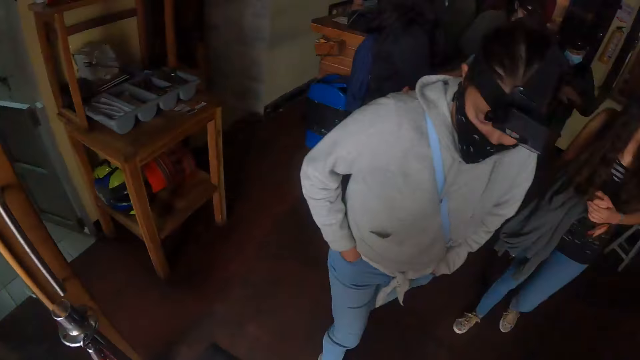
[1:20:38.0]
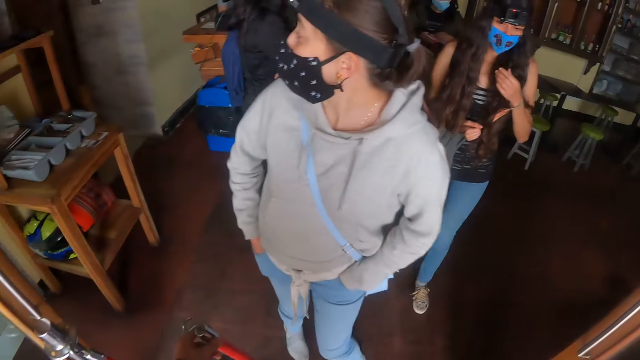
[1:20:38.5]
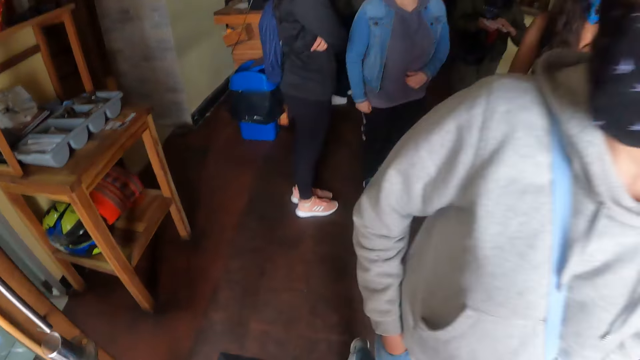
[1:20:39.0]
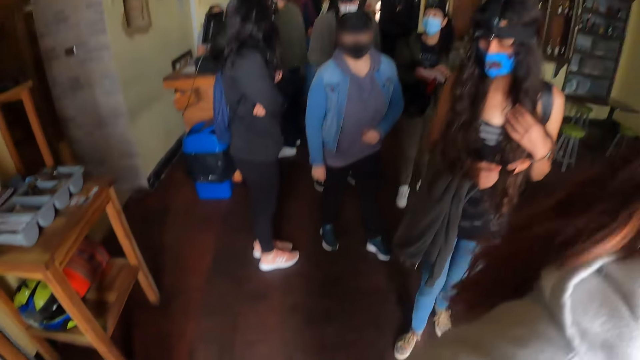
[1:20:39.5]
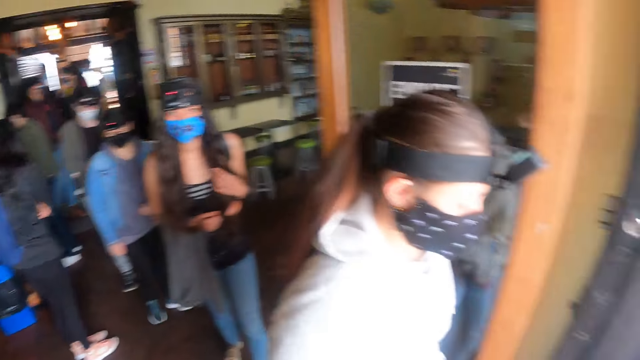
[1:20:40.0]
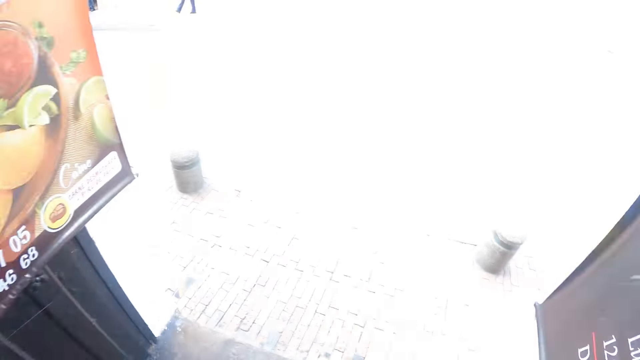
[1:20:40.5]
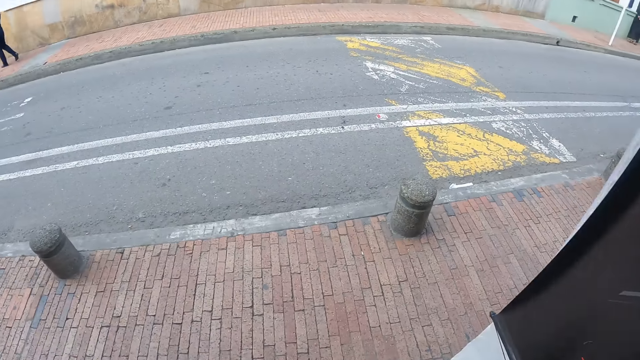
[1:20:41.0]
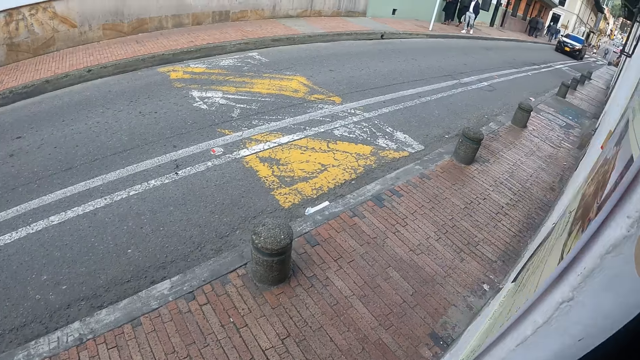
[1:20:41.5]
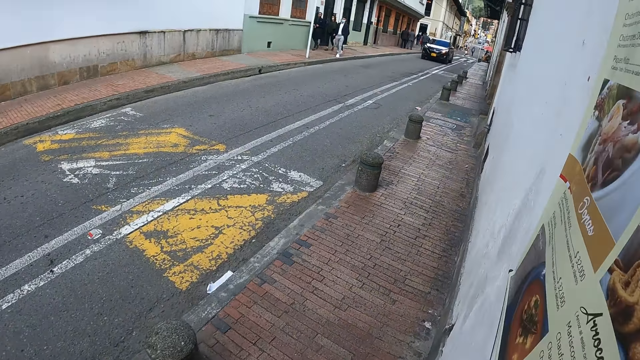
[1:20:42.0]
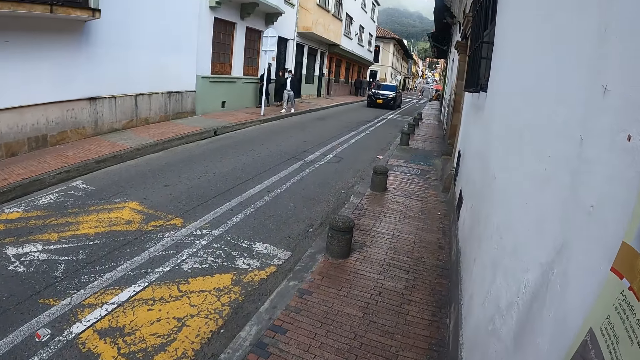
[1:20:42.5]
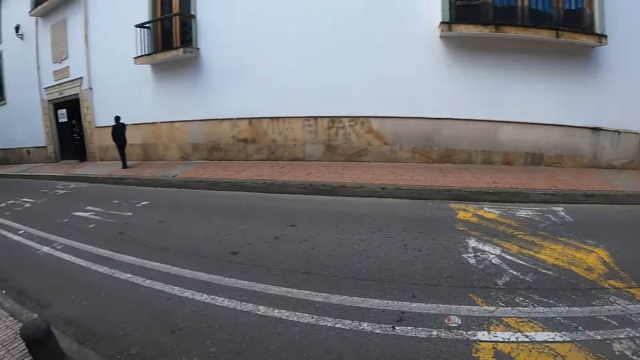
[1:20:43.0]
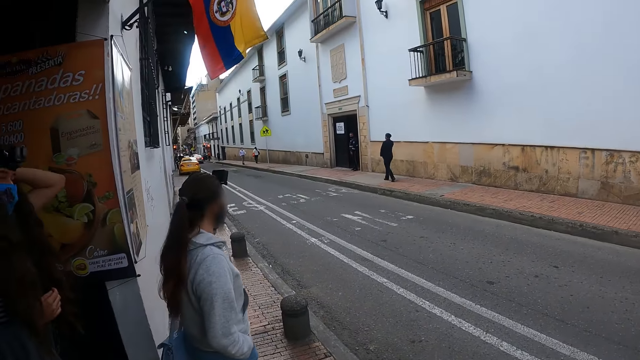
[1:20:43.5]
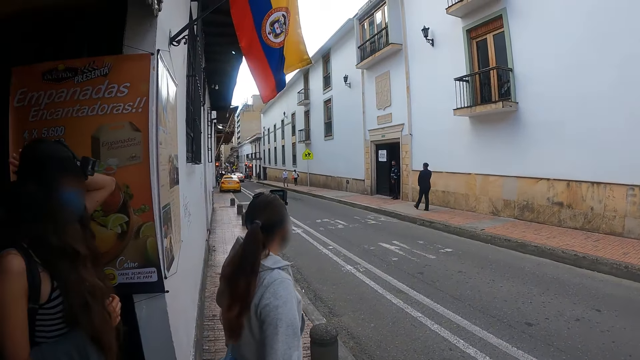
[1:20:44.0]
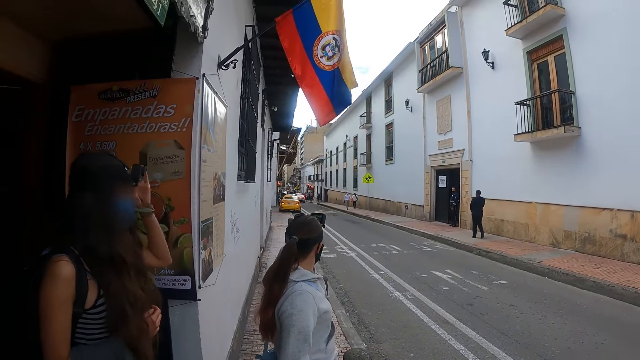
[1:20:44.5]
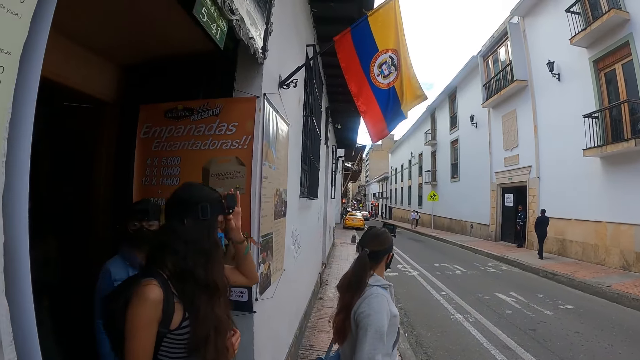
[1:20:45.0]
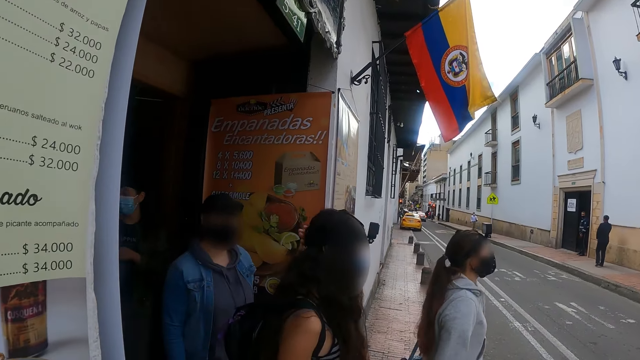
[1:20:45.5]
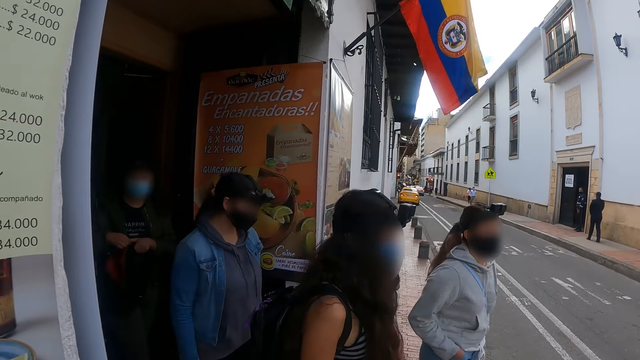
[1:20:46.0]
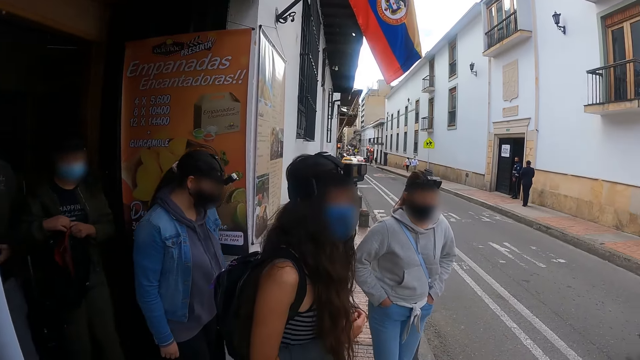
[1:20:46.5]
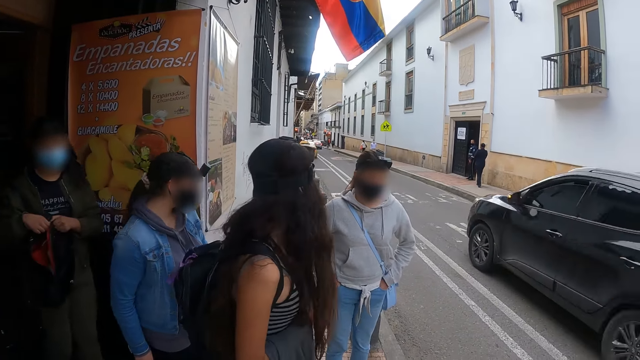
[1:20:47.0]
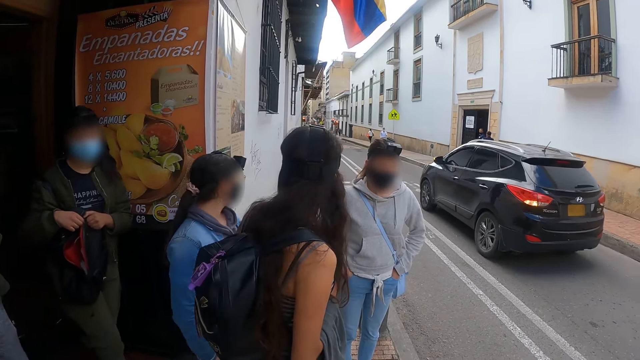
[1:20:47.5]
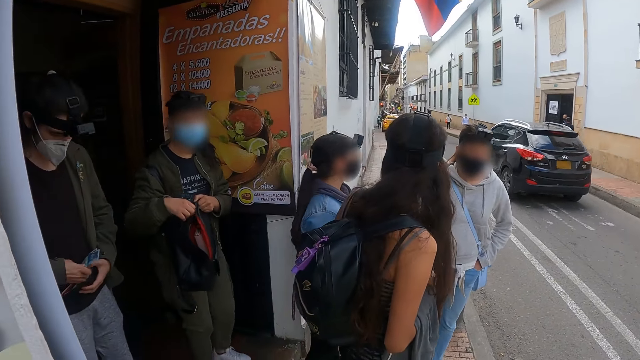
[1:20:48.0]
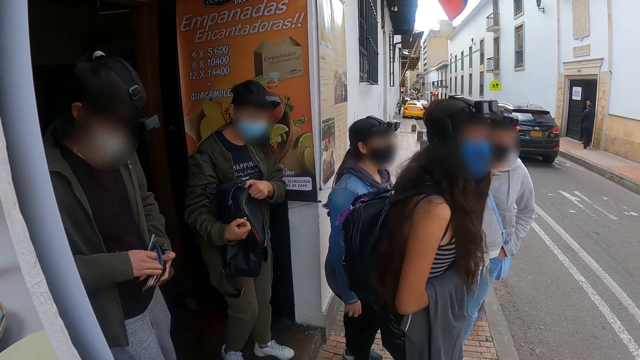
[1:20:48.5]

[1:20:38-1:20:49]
The camera wearer looks around at others. They walk outside the restaurant. They look around the restaurant. They look around the restaurant again.

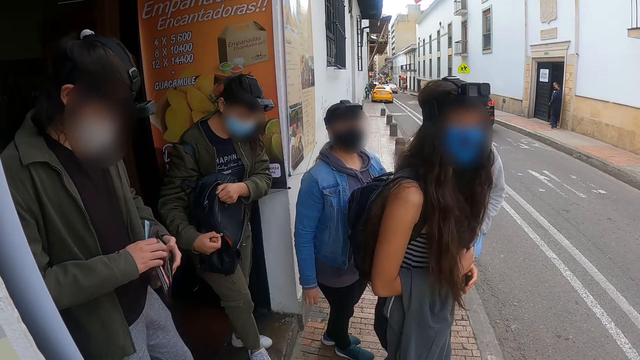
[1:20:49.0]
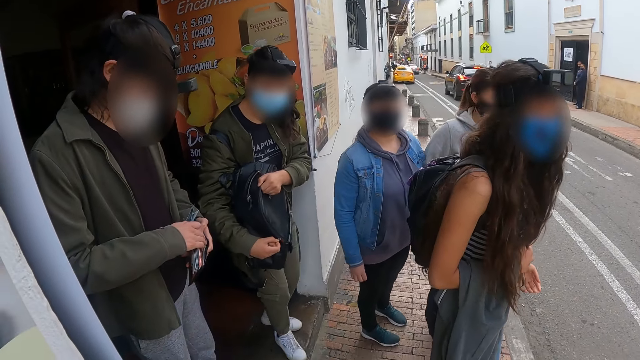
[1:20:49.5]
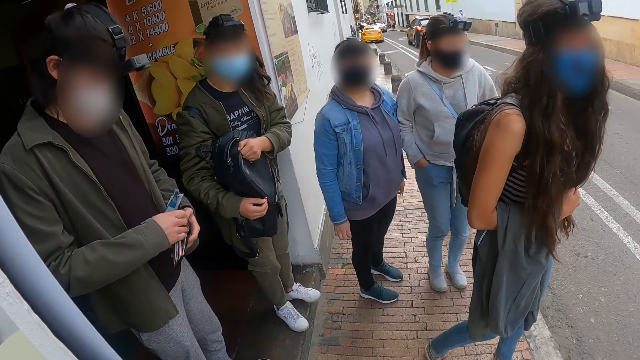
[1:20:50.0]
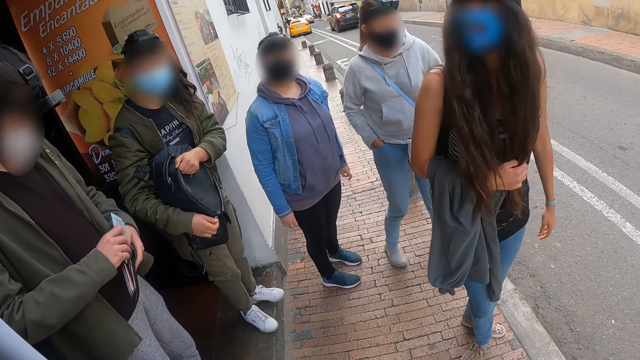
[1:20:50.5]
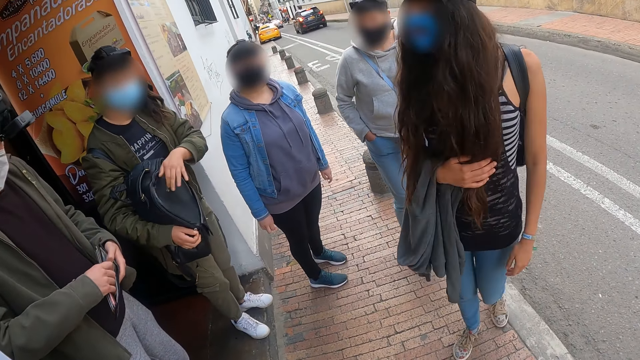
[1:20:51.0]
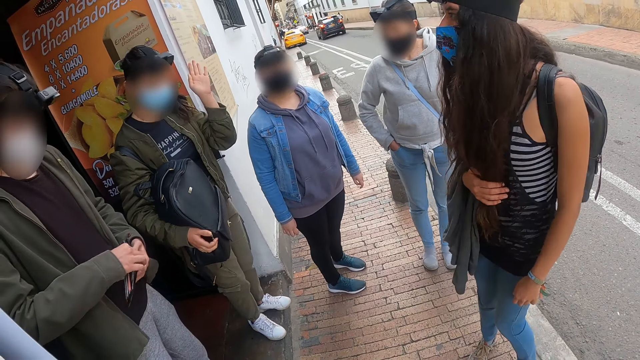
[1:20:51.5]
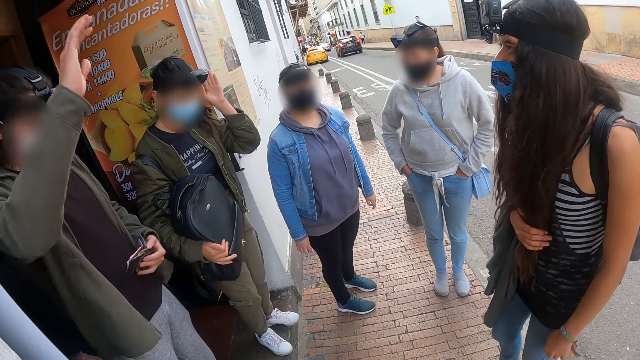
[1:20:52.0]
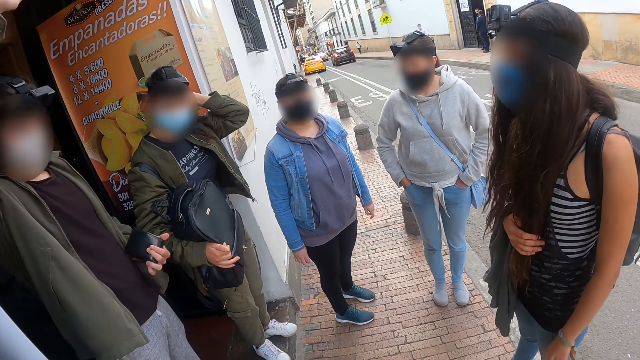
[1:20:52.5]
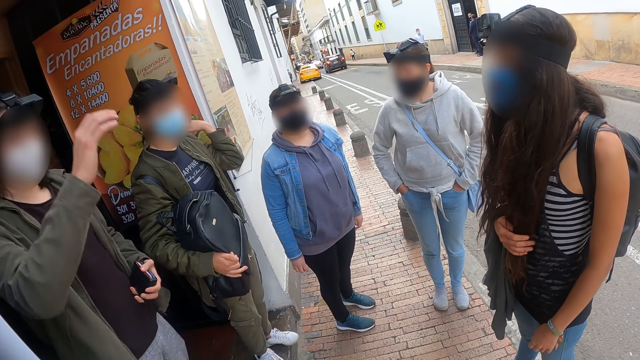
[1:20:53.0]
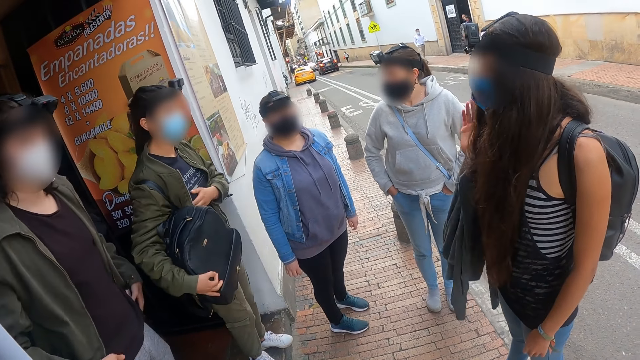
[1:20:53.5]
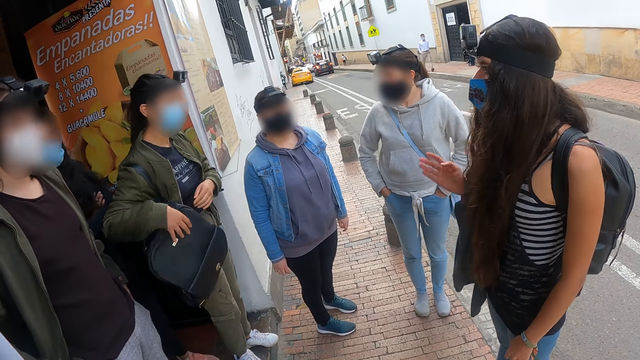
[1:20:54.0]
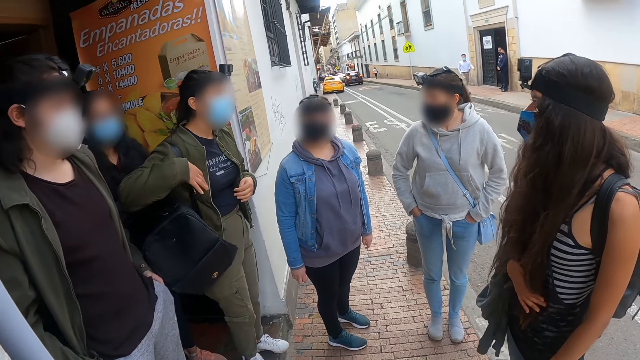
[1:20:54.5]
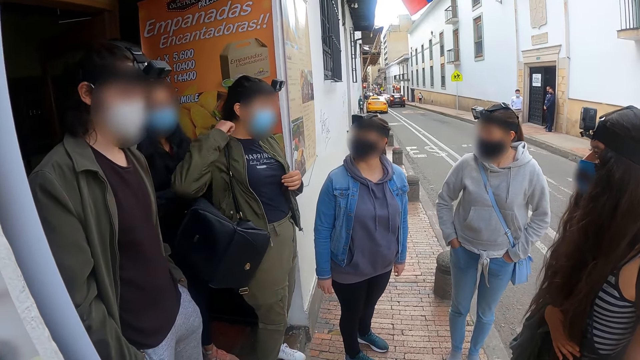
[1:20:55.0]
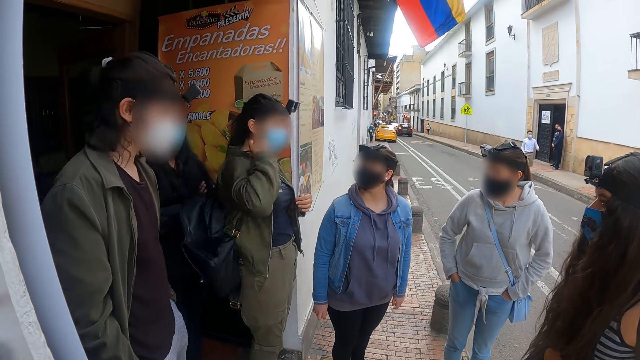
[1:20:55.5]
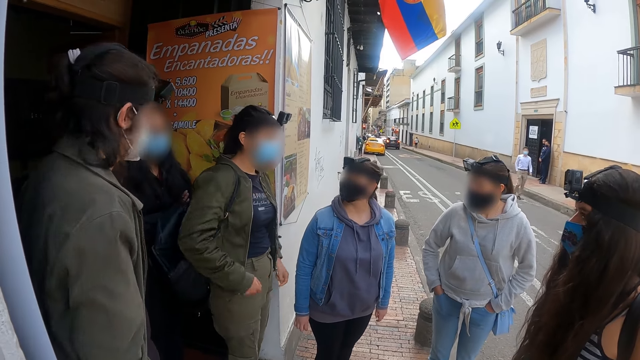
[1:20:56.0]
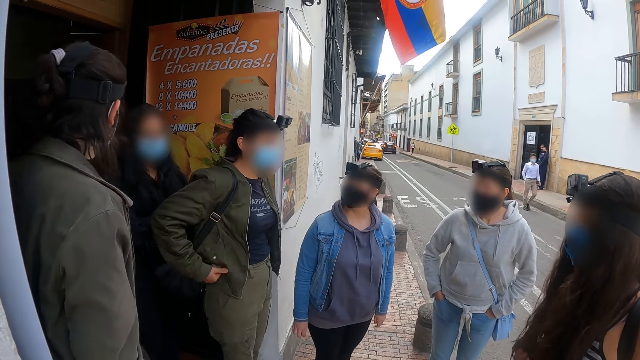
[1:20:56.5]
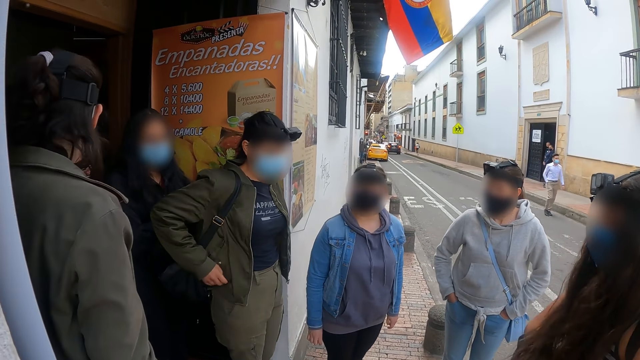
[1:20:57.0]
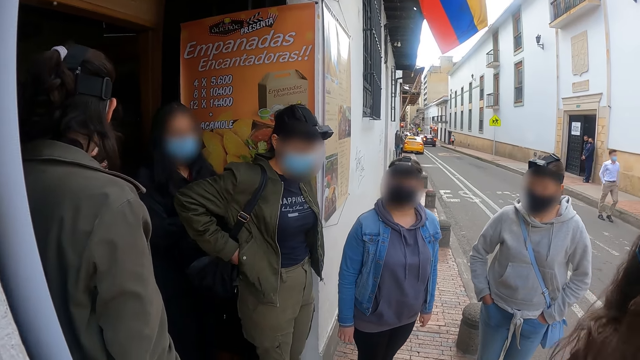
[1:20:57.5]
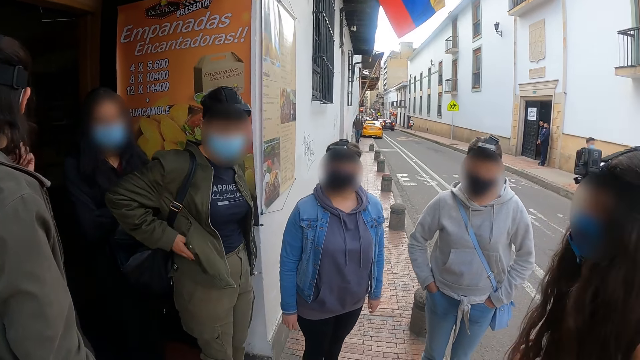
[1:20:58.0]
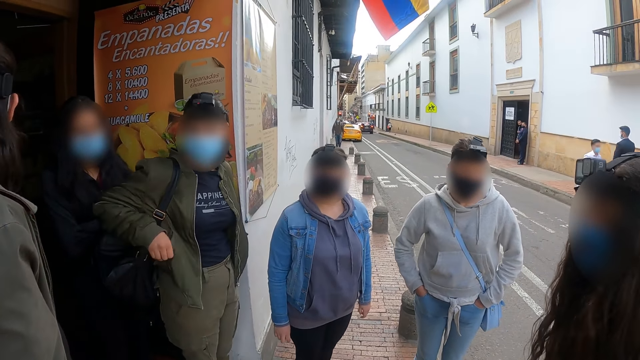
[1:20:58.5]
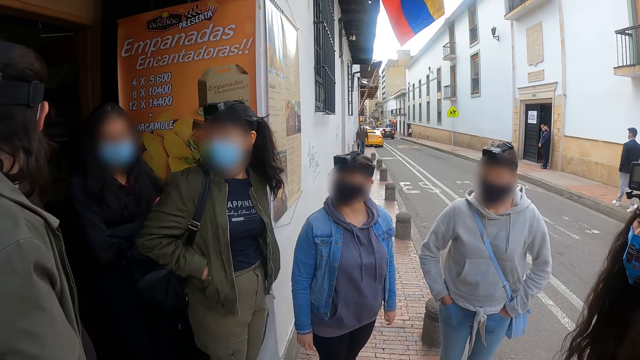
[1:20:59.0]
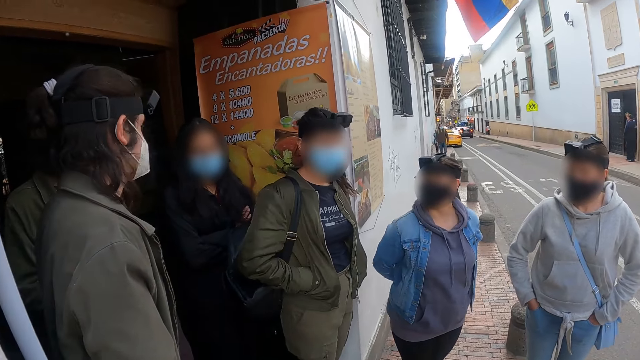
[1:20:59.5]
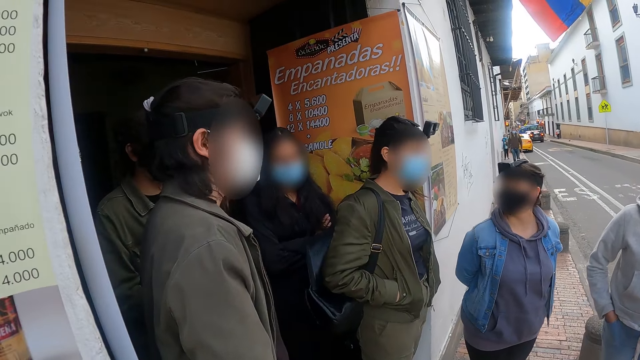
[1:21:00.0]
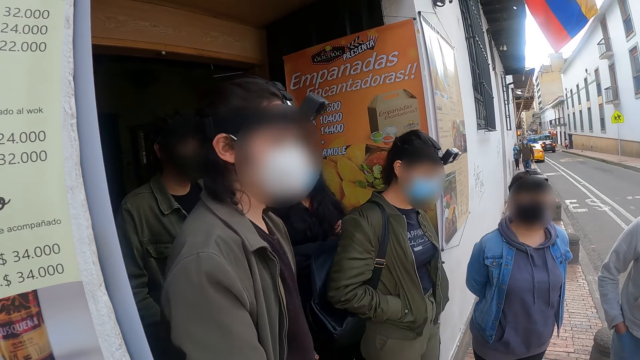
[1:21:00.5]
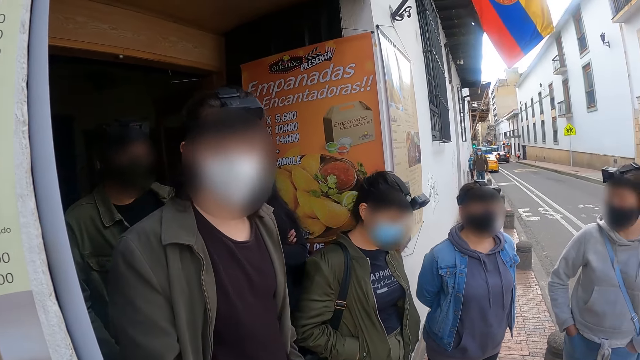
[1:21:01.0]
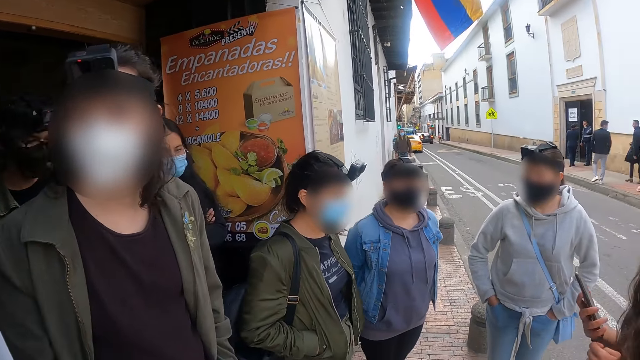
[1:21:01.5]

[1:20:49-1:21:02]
The camera wearer talks to others. A person gestures with his hand. The camera wearer looks around. They talk to others.
